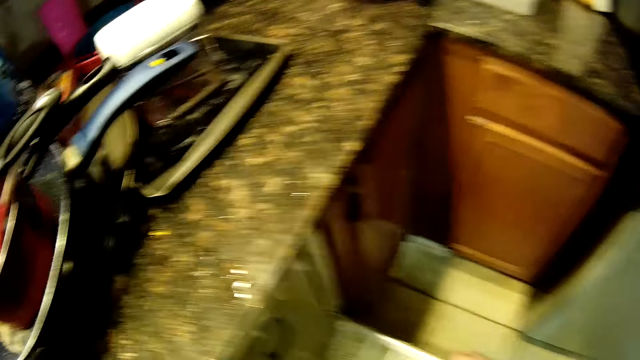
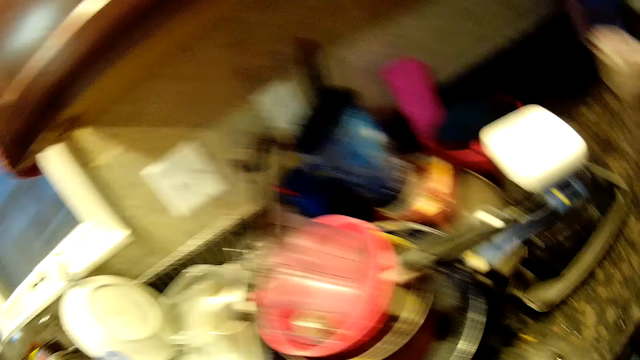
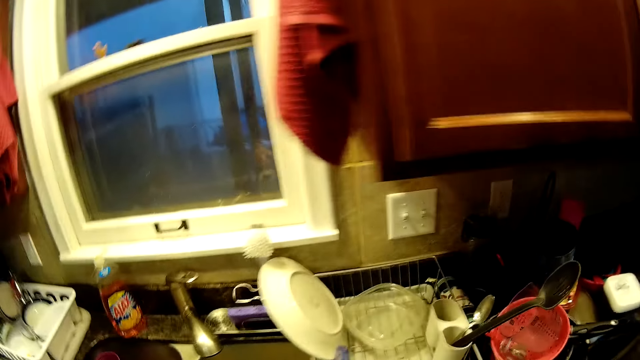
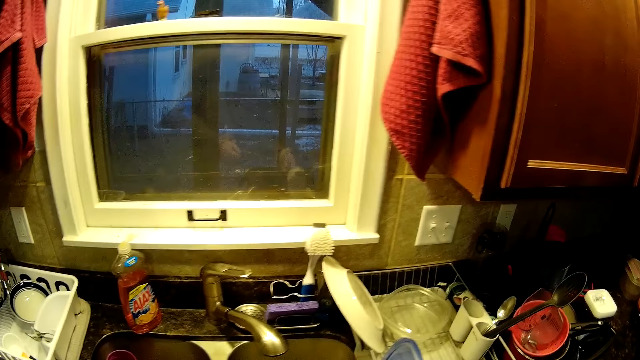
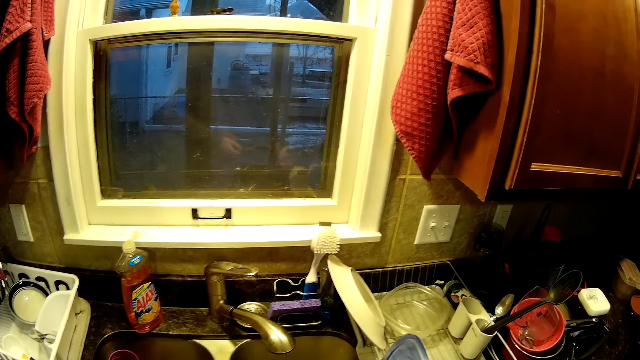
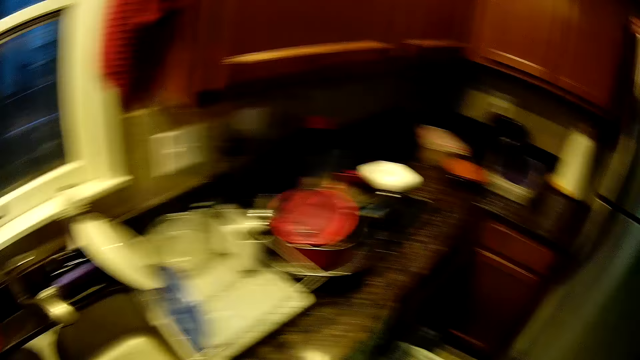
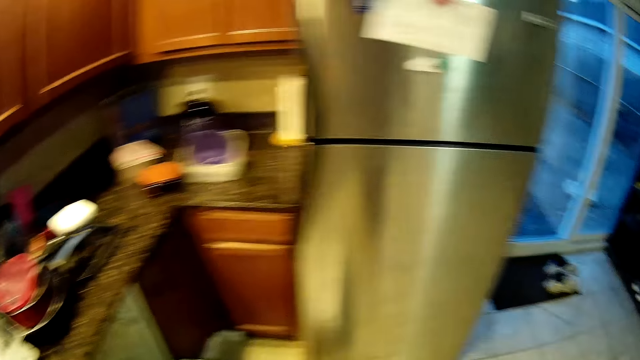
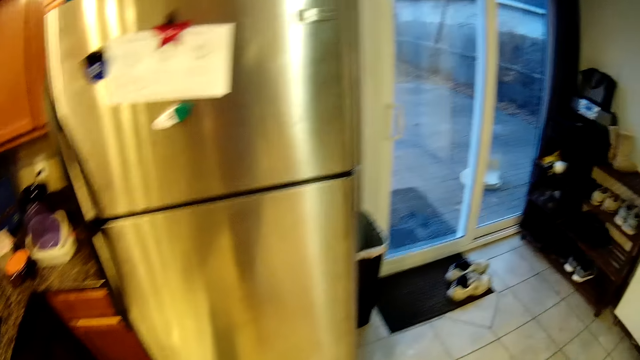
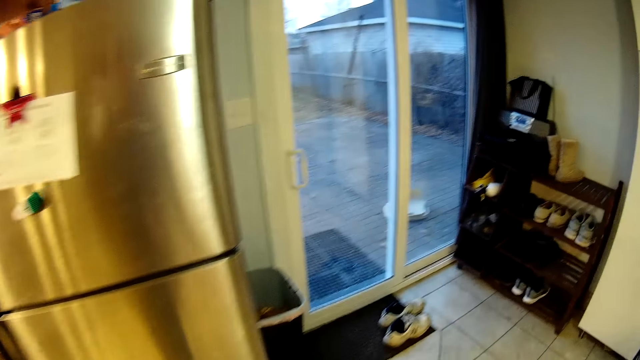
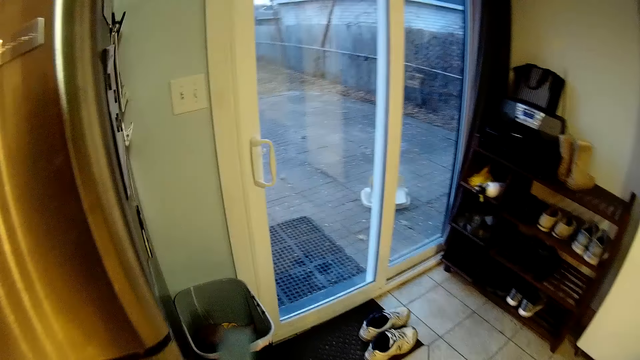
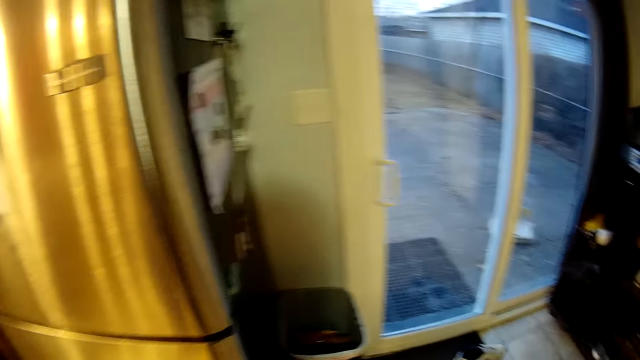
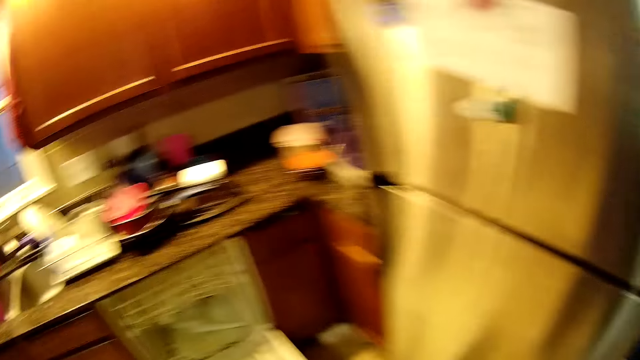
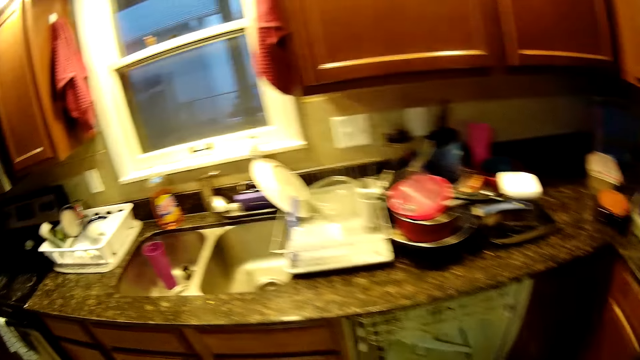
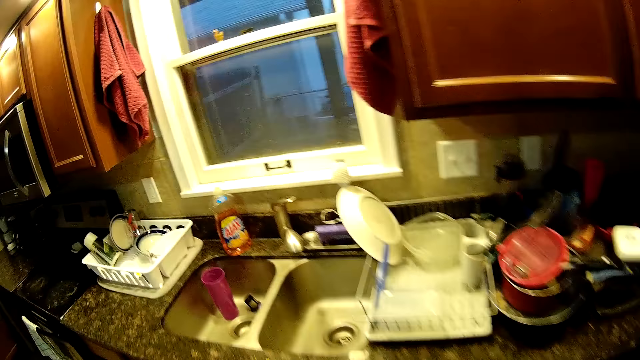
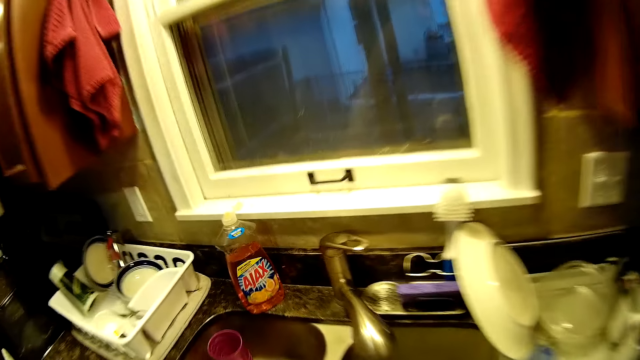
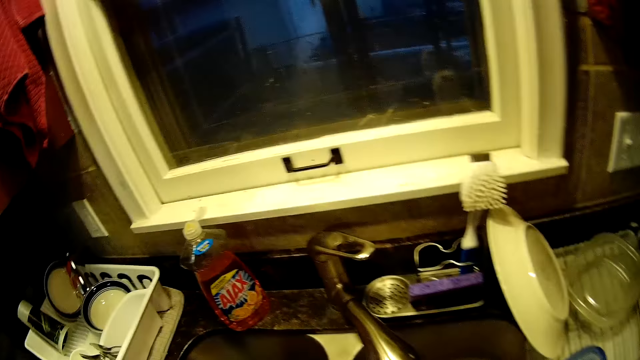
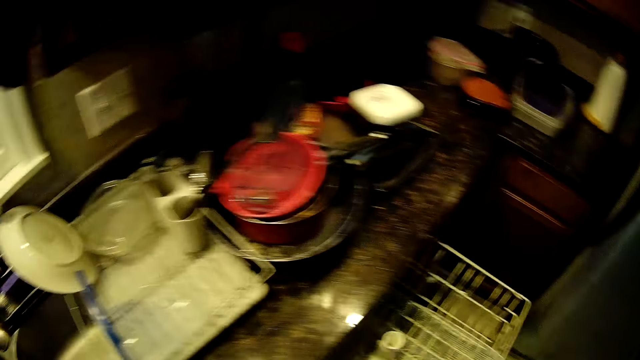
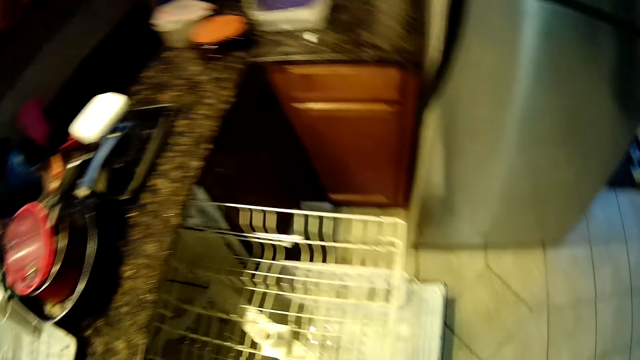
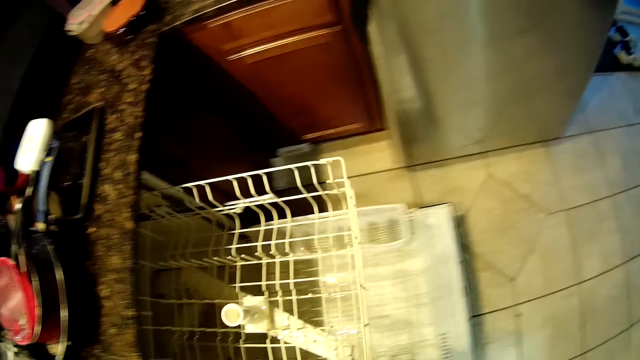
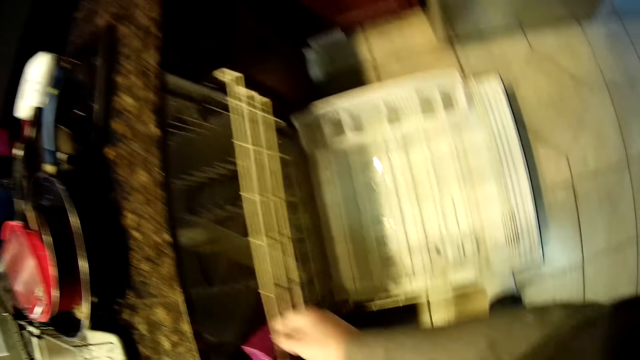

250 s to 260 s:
The camera wearer throws something in the trash can. They walk in the kitchen. They close the dishwasher.

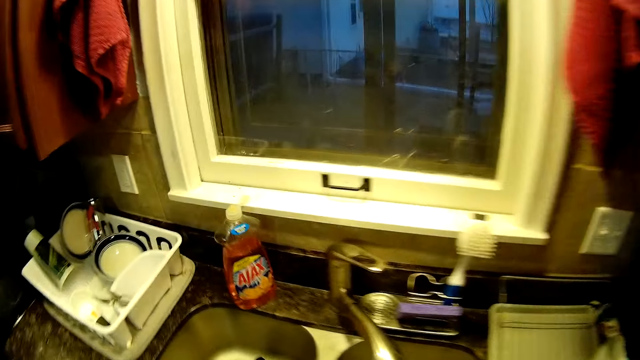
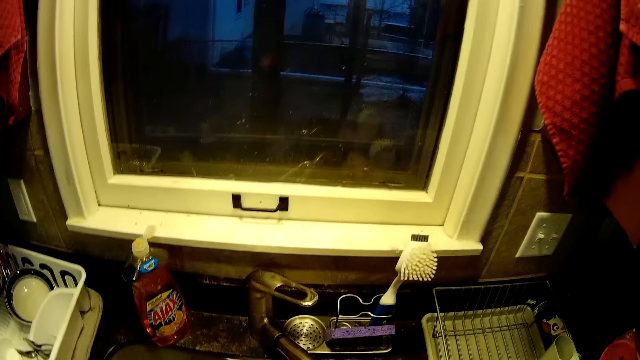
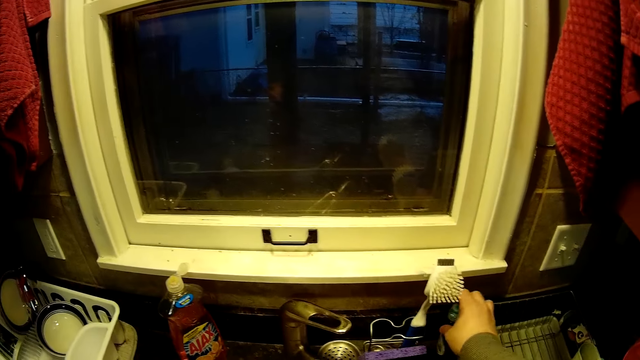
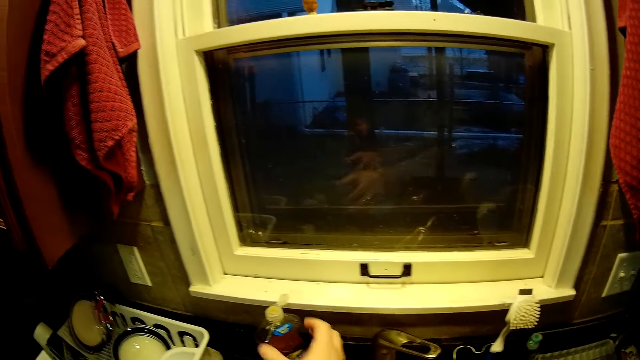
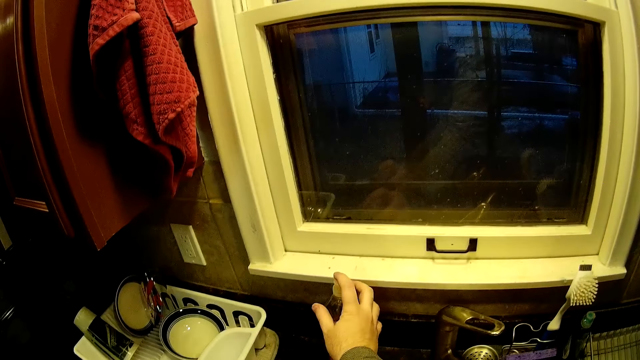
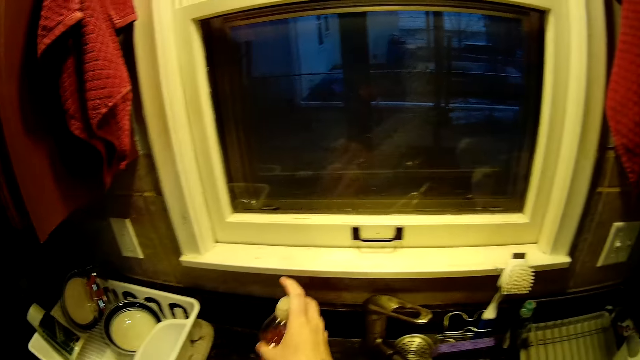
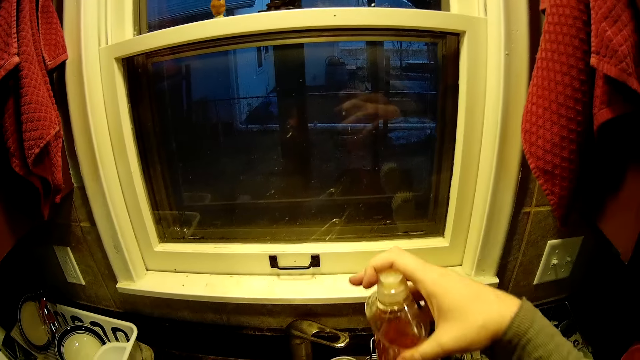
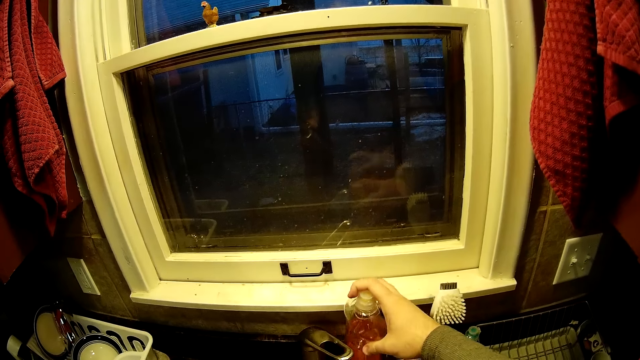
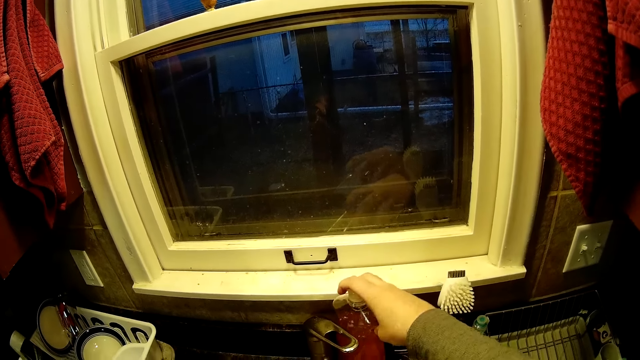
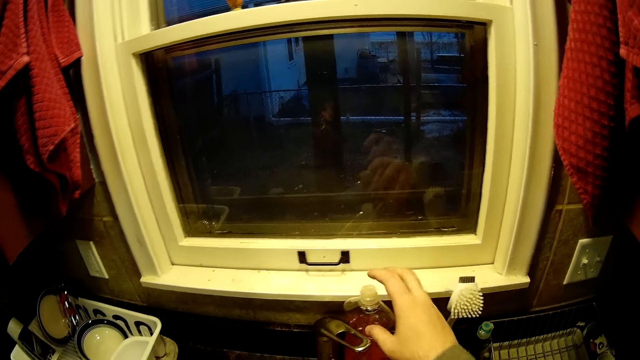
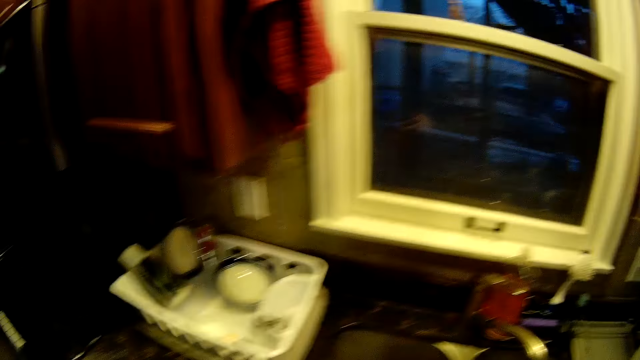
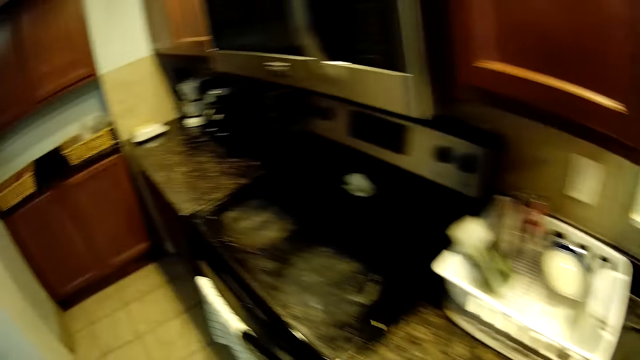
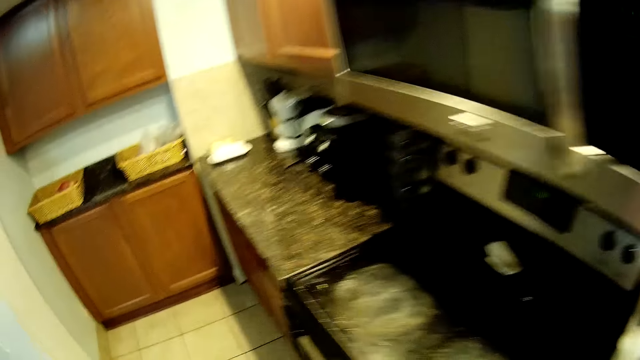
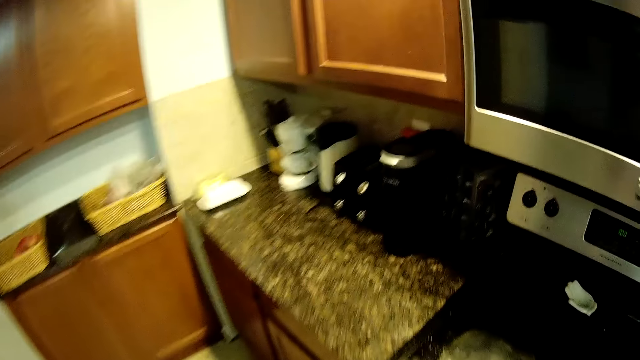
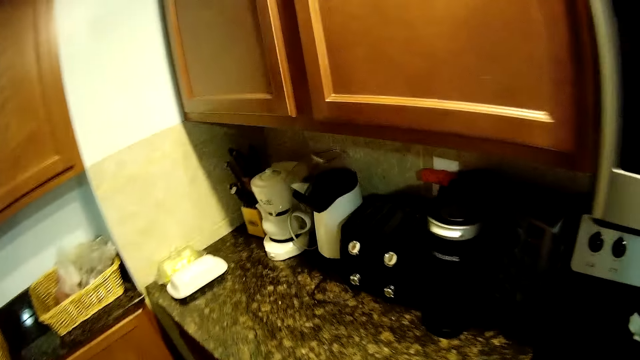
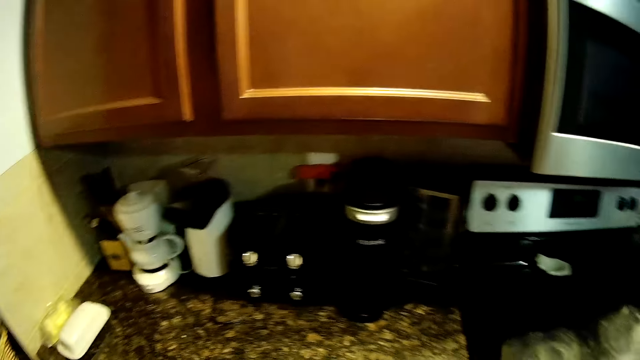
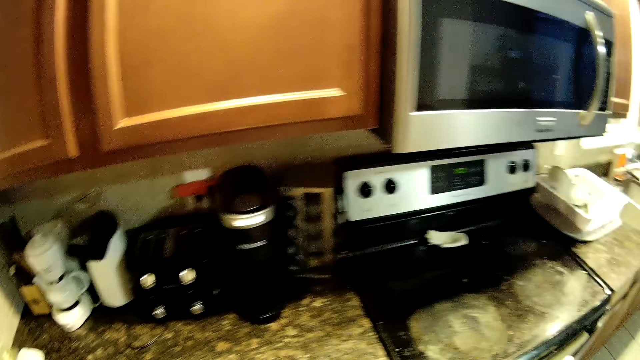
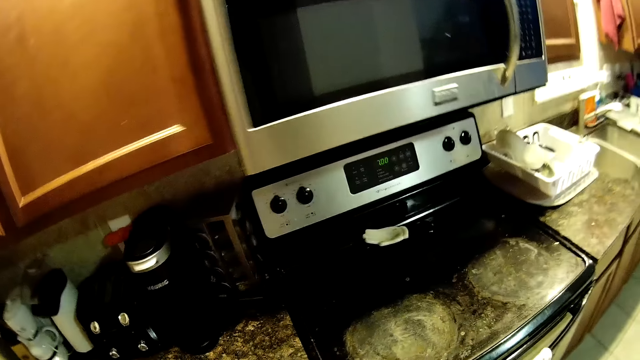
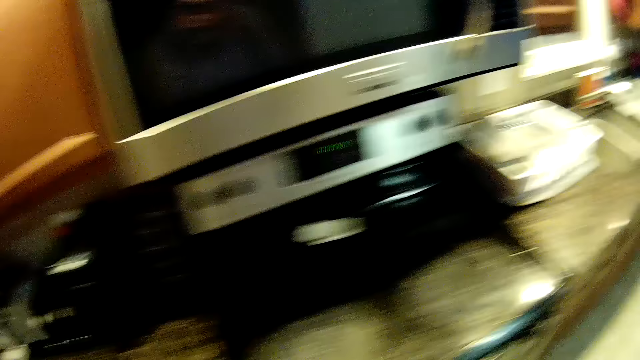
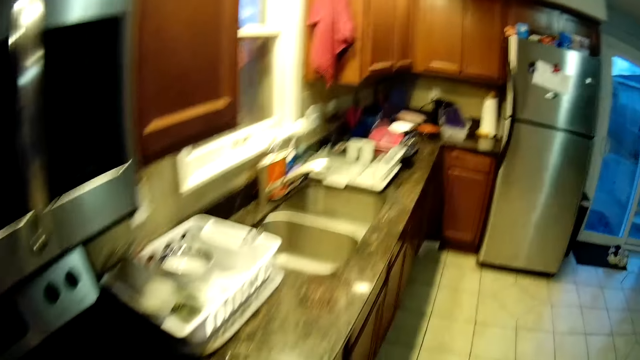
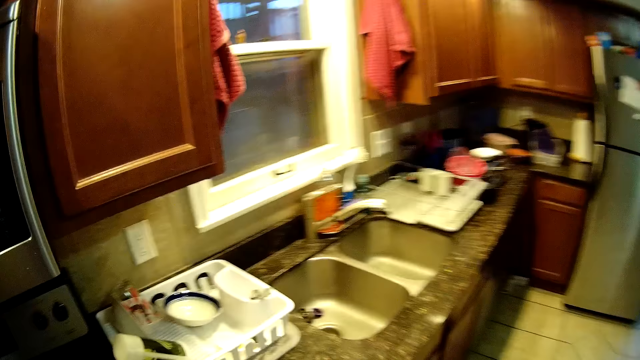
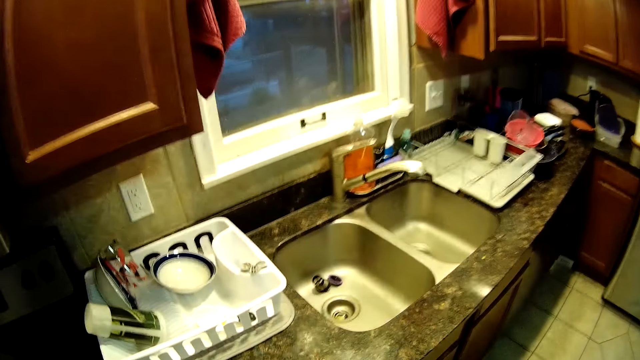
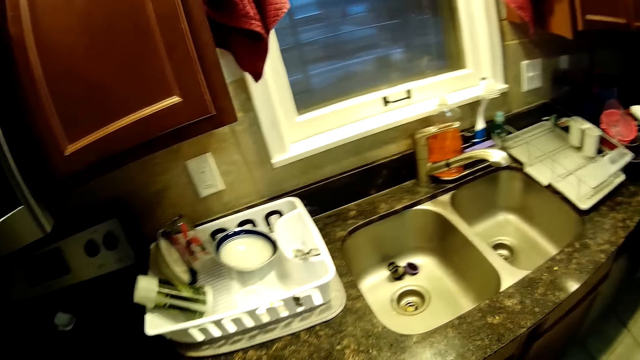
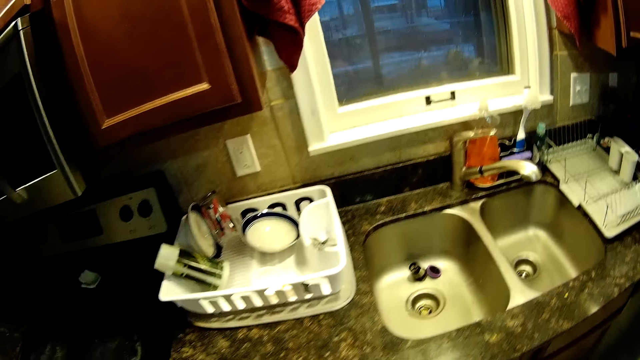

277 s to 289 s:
The camera wearer closes the cabinet. They place something on the counter. They pick up the dish soap bottle. They press the bottle top. They place the bottle on the counter. They move the dish soap bottle. They walk in the kitchen. They open the cabinet and pick up something.
